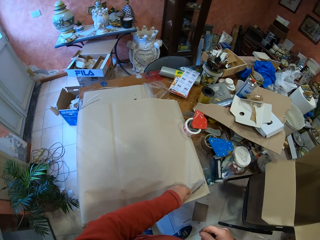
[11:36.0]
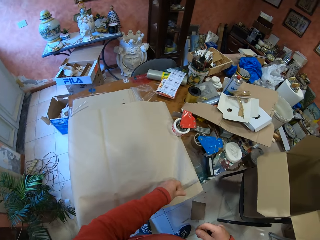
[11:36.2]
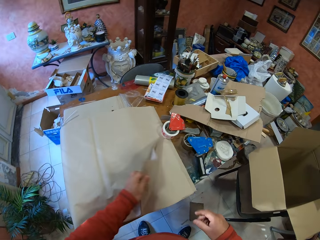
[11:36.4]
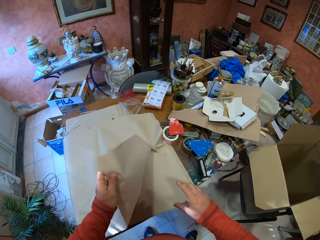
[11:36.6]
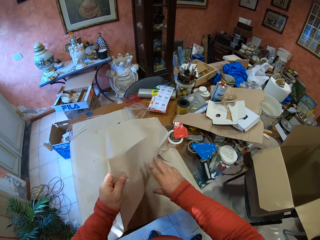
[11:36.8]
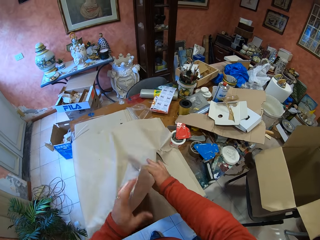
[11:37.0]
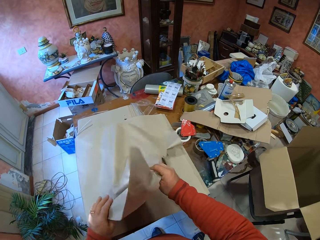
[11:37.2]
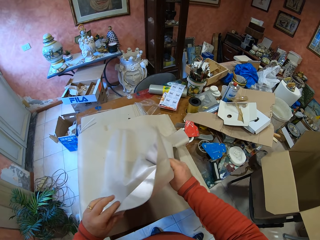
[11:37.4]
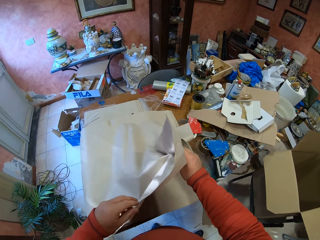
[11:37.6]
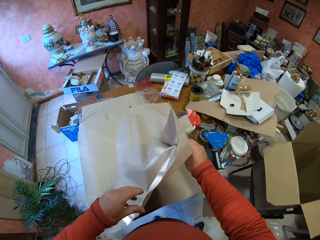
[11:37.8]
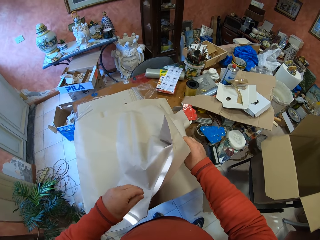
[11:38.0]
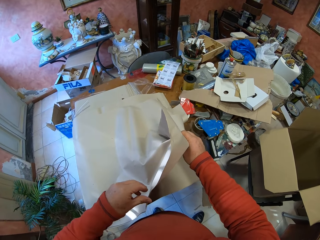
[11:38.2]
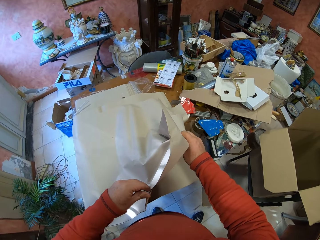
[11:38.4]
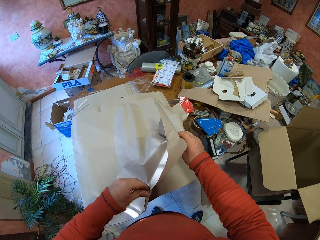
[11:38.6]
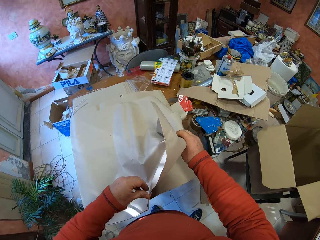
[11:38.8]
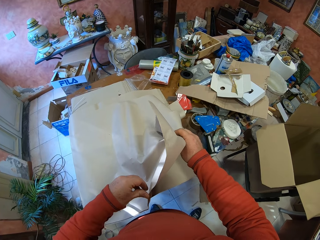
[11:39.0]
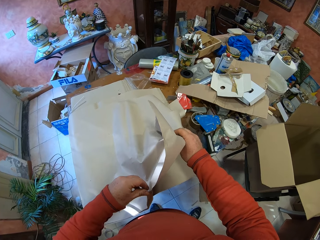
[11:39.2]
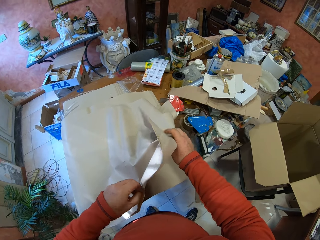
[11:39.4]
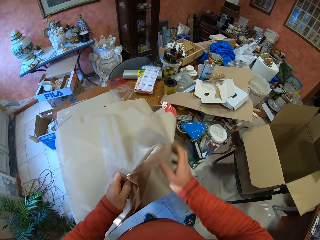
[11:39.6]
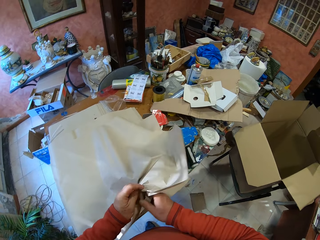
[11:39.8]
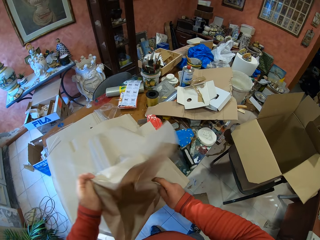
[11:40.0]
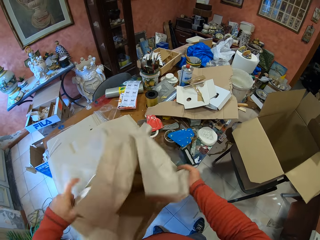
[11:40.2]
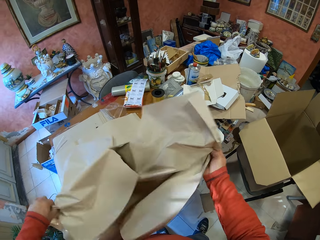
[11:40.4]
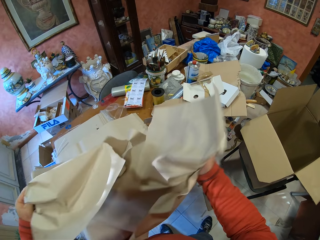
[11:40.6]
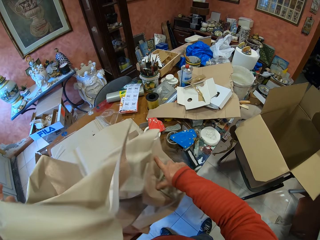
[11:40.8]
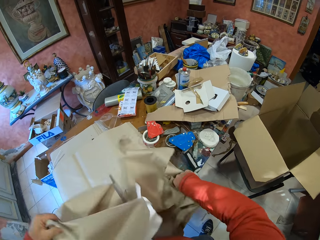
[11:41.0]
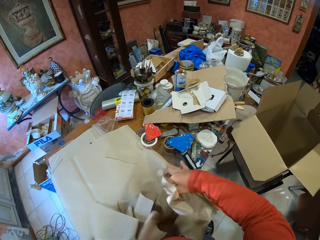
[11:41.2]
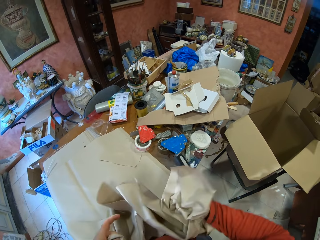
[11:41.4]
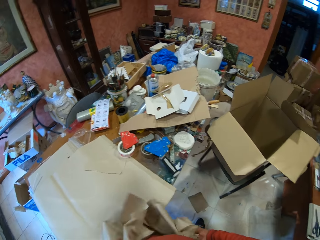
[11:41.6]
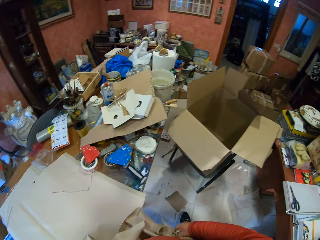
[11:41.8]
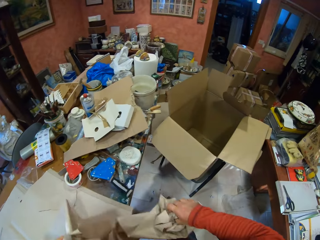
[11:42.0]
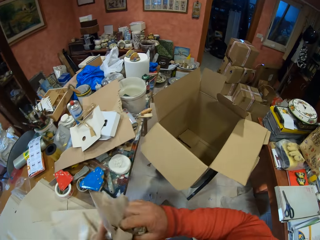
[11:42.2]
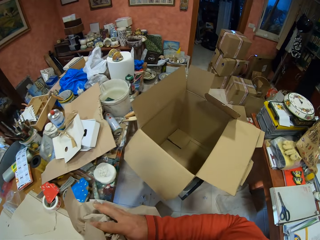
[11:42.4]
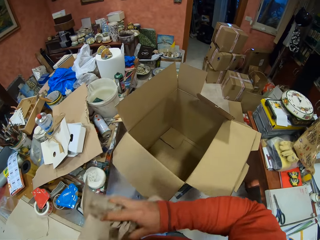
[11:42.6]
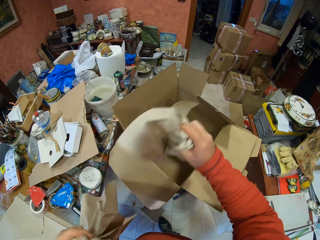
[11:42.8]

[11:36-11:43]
The camera wearer folds the paper. They fold the papers.

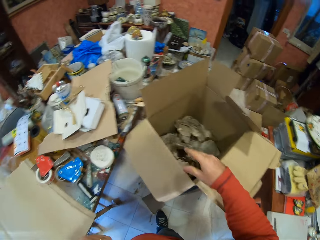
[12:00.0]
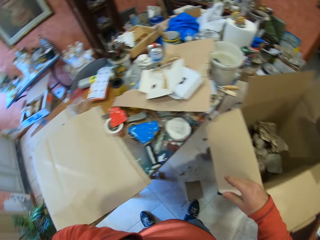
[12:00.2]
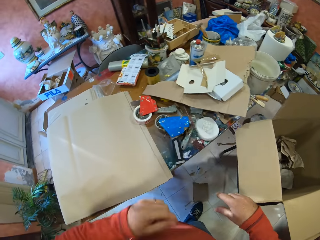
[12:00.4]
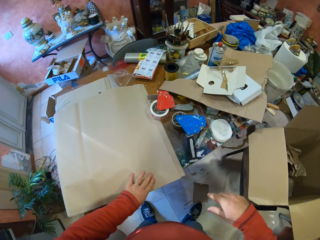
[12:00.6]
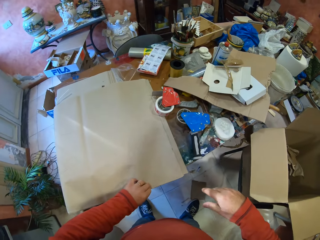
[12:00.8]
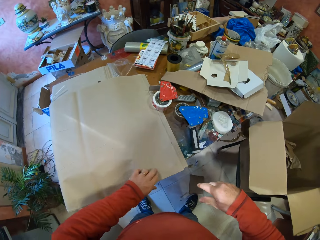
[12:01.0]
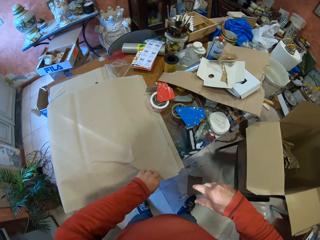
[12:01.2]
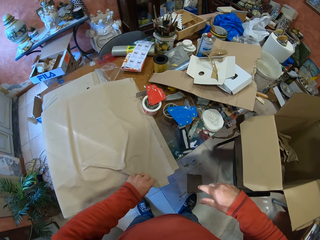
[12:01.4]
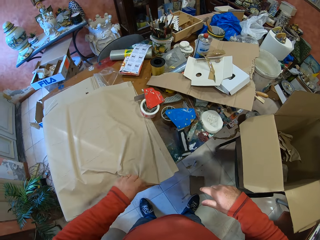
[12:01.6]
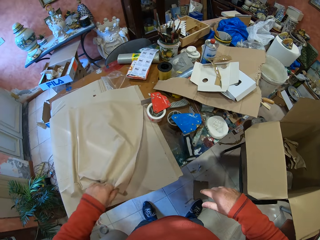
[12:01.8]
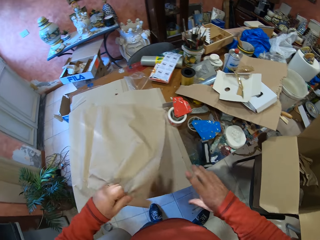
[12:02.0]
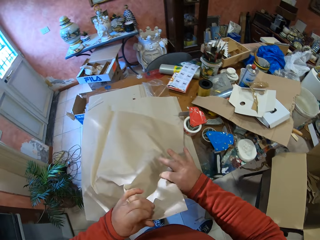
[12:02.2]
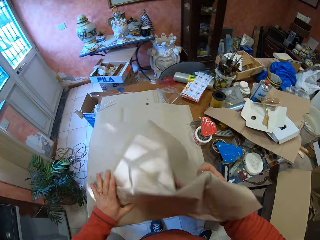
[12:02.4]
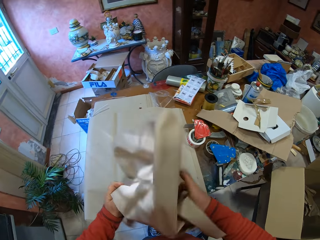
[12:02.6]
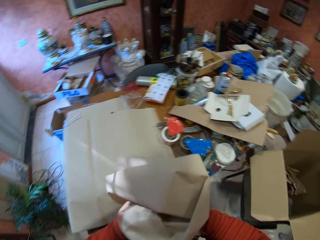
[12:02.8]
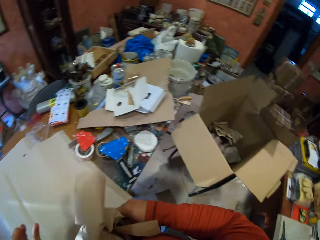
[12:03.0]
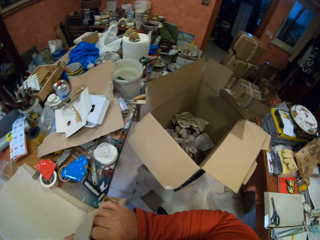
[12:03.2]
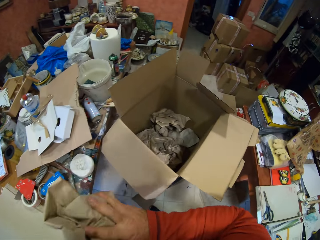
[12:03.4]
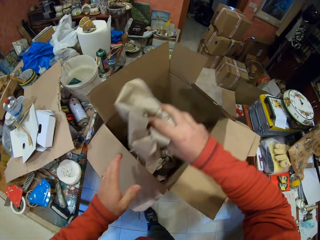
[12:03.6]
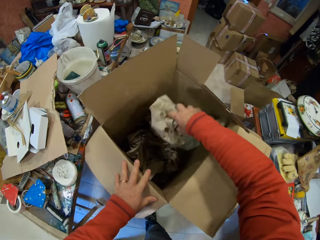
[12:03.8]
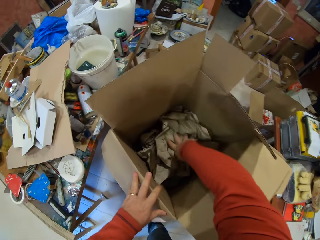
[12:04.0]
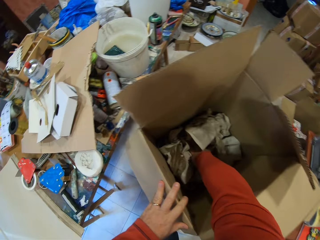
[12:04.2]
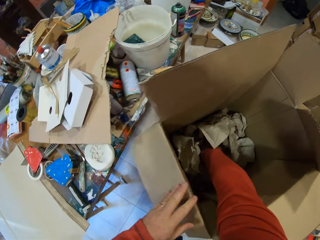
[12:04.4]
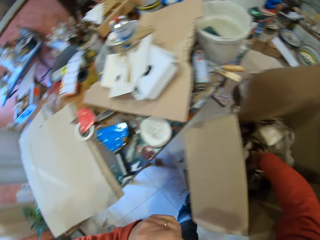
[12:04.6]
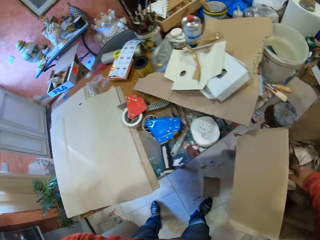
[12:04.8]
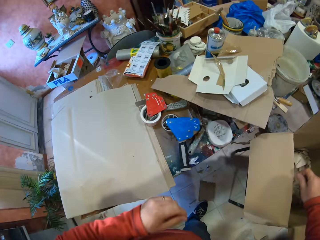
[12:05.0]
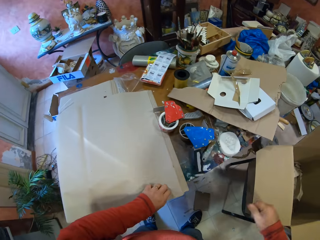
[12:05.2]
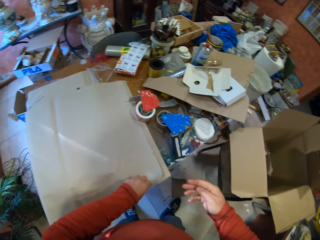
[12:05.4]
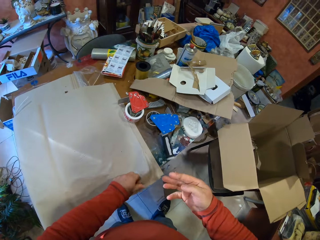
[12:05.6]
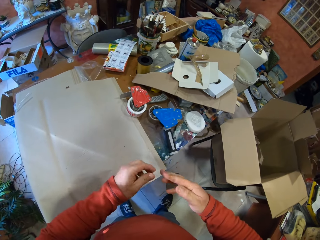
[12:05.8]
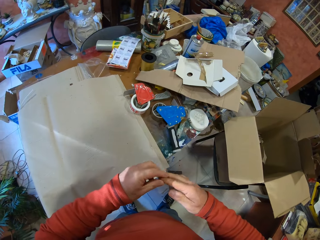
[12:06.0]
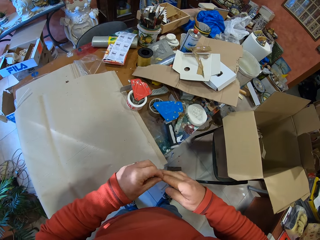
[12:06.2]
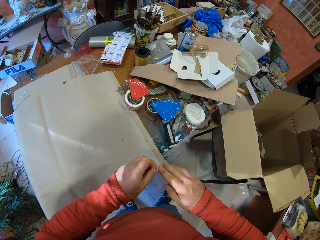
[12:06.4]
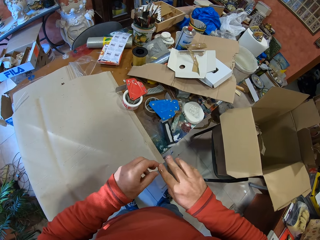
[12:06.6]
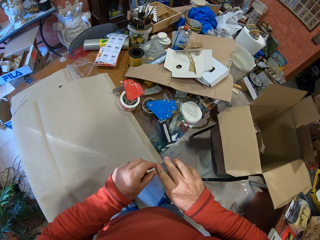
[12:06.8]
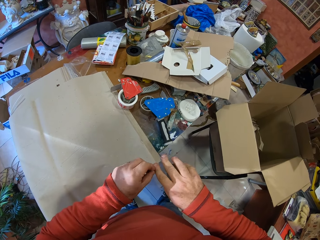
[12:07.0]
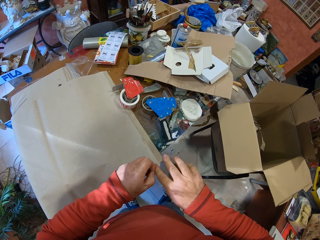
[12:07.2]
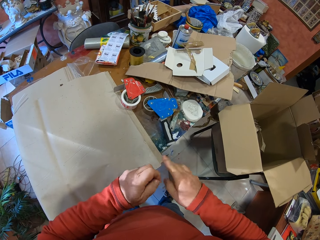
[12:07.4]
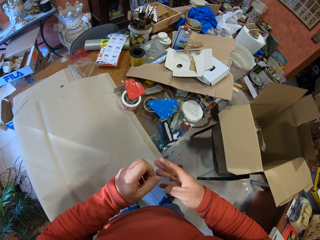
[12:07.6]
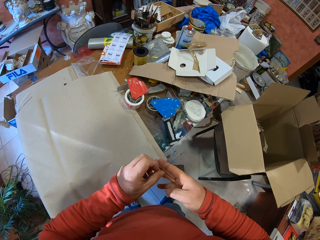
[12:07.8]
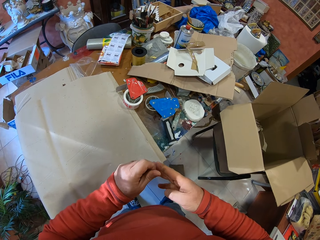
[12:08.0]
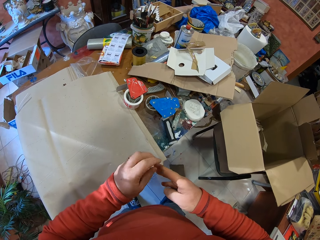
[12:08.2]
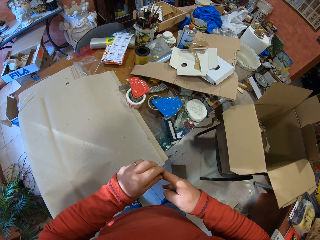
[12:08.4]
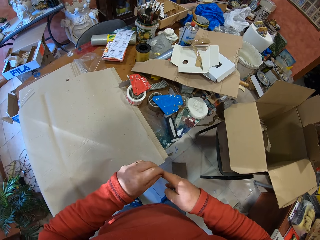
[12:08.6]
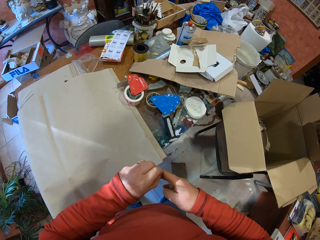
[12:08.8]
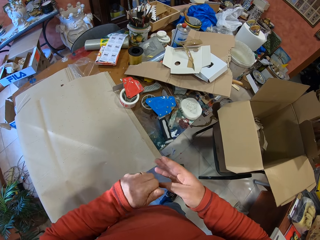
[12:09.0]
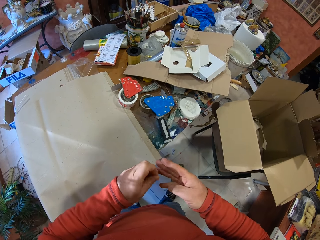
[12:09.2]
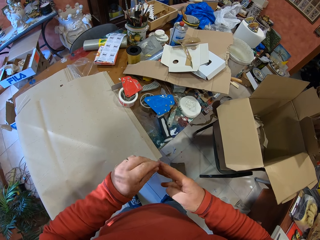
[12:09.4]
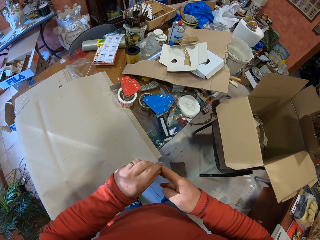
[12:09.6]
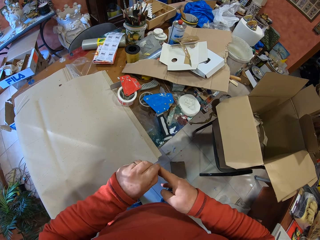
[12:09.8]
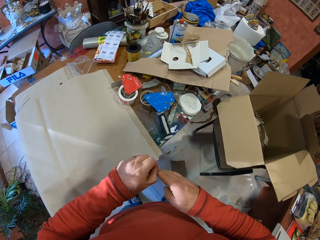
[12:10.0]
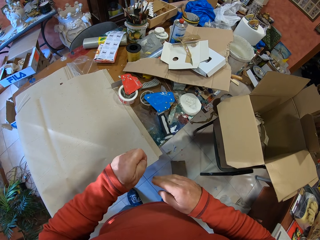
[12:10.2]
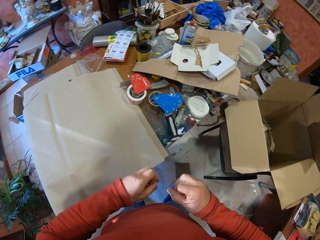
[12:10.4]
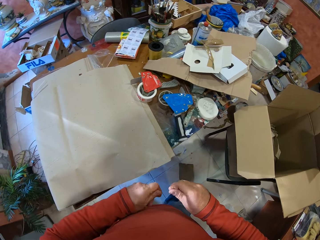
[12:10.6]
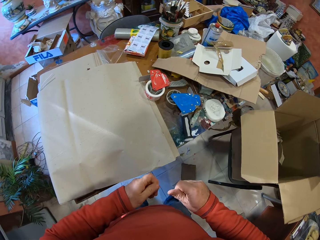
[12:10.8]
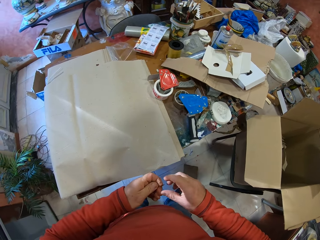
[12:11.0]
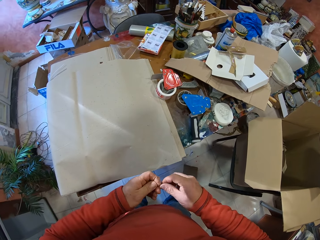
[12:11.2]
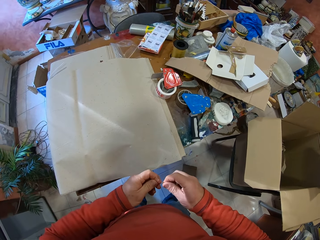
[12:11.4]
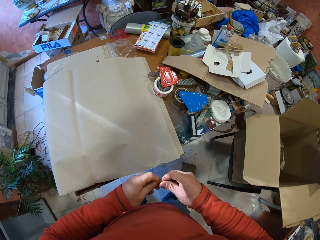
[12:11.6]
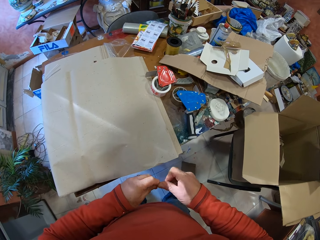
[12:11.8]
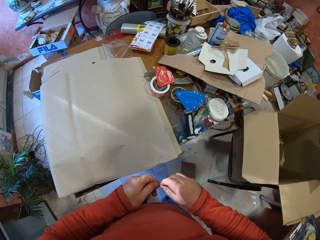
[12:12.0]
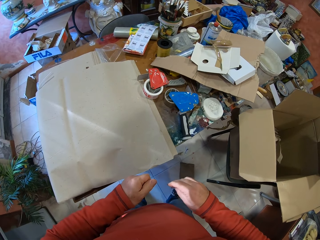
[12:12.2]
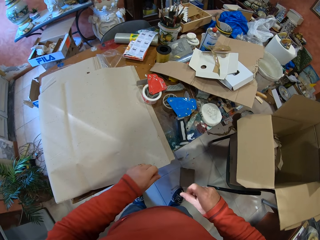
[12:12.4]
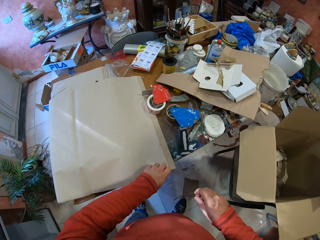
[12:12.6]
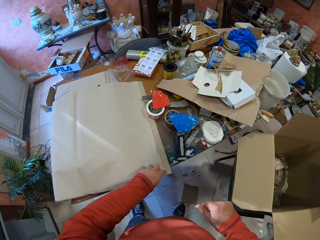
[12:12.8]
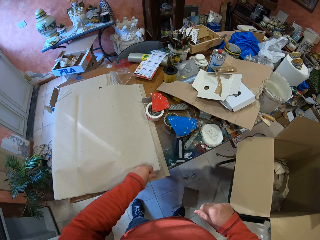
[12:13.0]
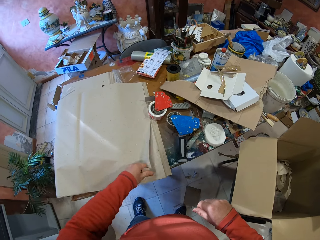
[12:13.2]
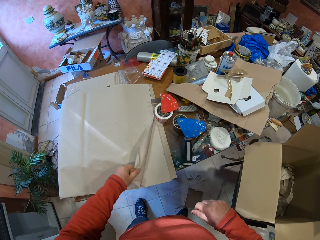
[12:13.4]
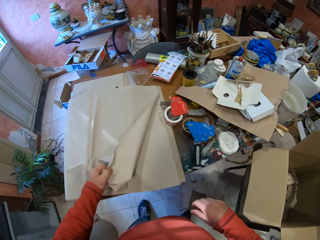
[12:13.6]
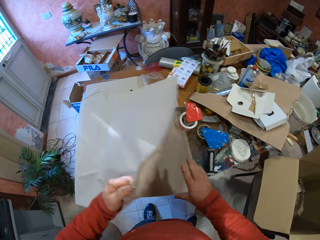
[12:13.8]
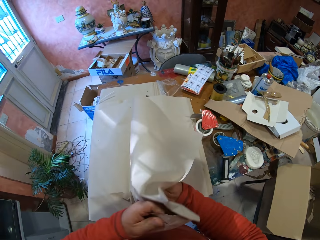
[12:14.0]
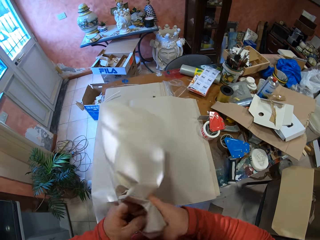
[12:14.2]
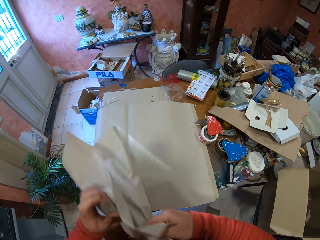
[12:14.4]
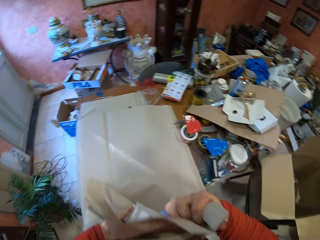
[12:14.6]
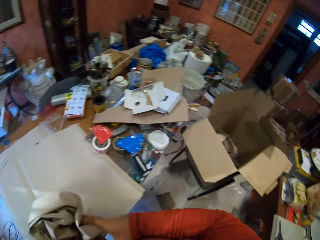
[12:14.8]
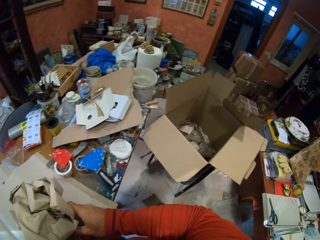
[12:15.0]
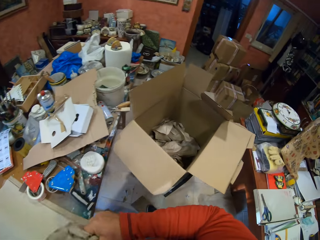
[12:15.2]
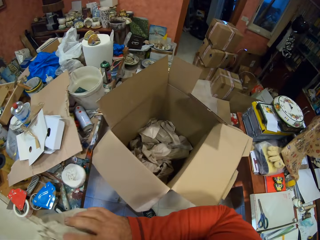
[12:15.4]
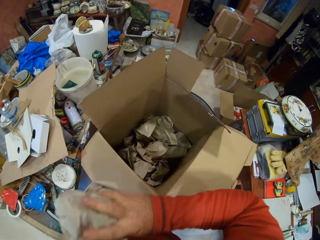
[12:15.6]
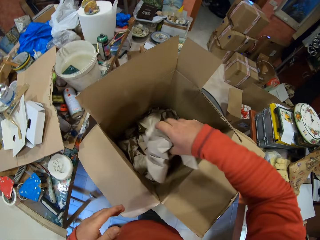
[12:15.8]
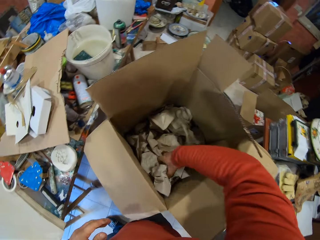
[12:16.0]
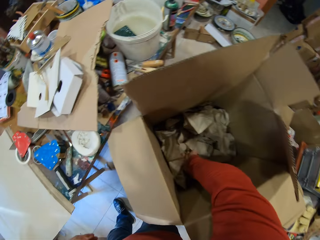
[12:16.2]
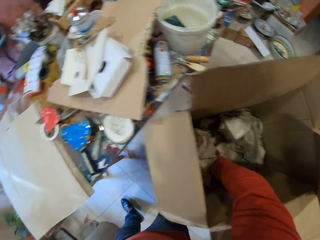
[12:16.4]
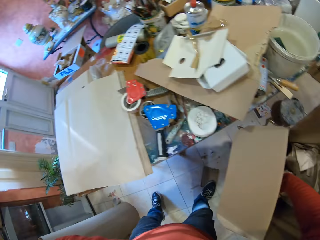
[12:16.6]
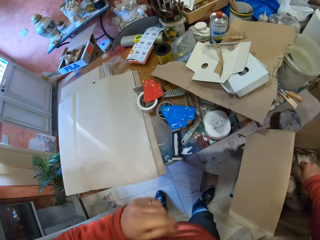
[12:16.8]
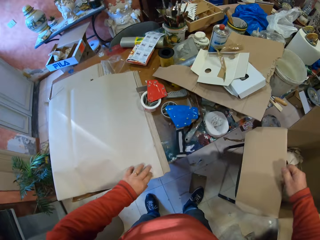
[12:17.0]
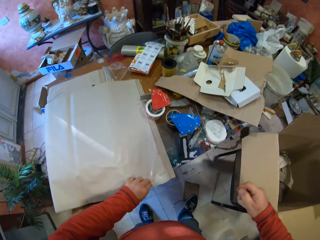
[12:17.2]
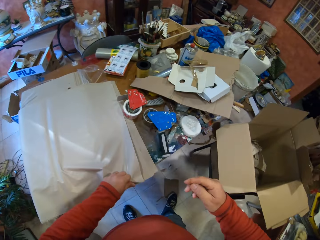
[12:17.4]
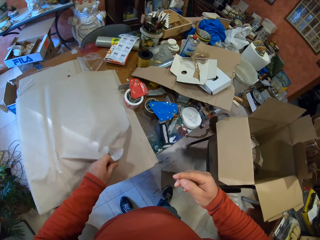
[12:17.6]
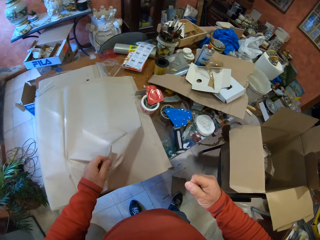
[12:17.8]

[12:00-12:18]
The camera wearer drops the folded paper in the carton box. He picks up a paper from the table. He folds the paper. He places the folded paper in the carton box. He holds the paper. He removes the tape on his finger. He picks up a paper from the table. He folds the paper. He places the folded paper in the carton box. He picks up a paper from the table.
